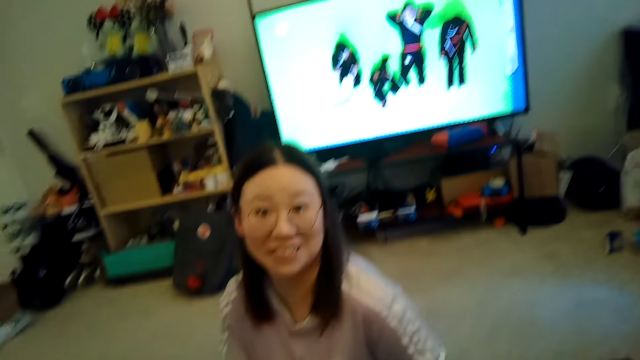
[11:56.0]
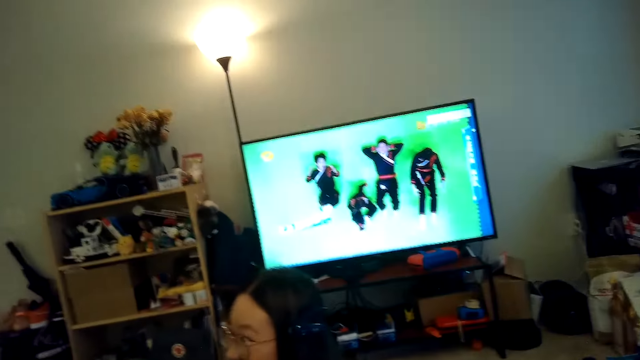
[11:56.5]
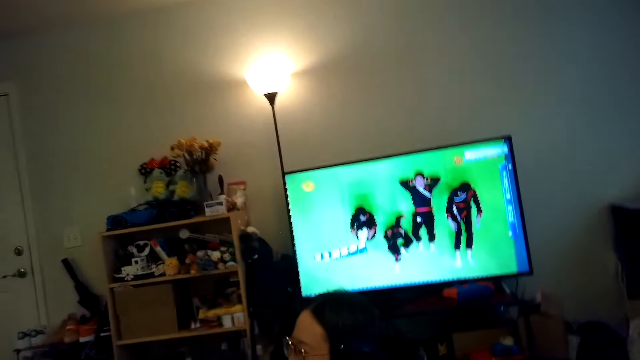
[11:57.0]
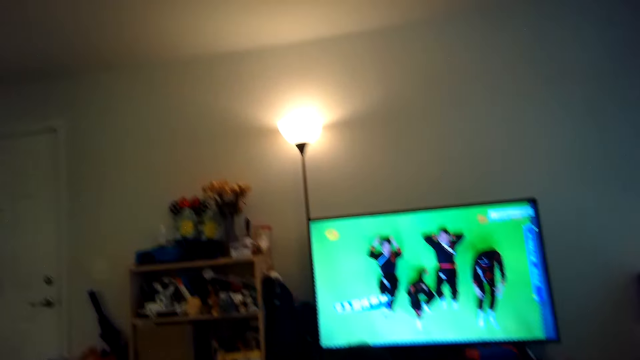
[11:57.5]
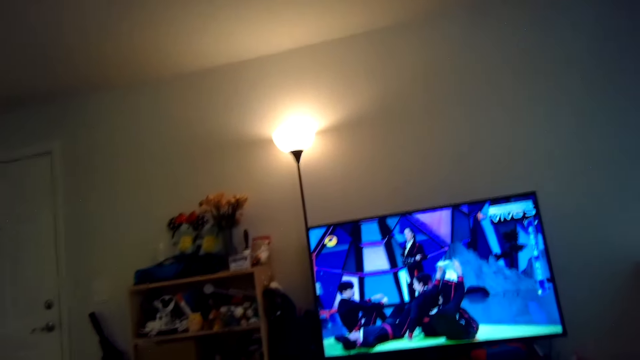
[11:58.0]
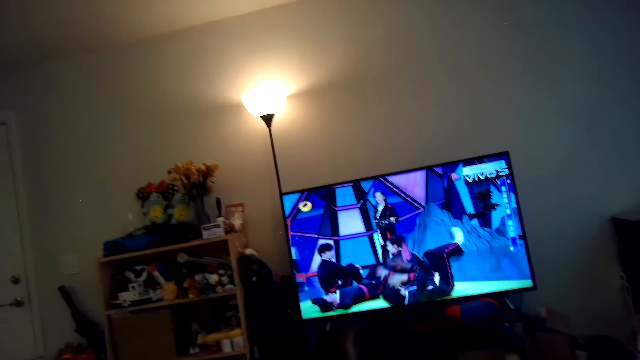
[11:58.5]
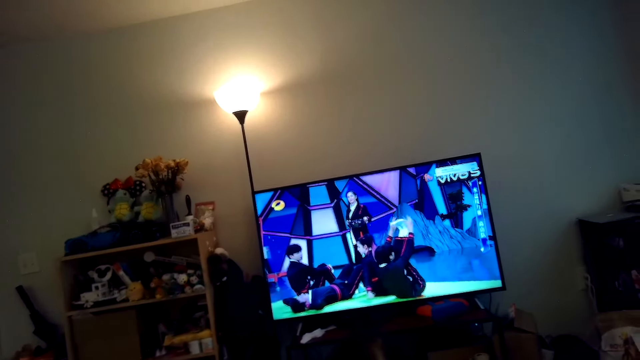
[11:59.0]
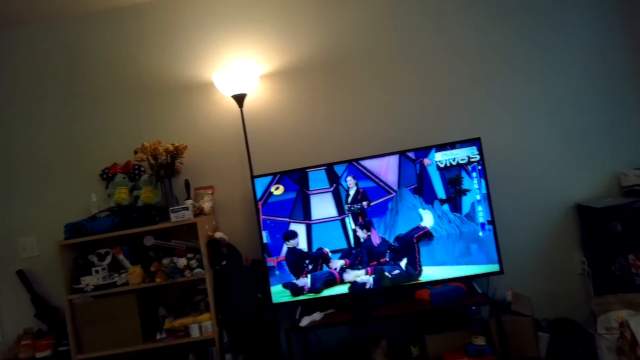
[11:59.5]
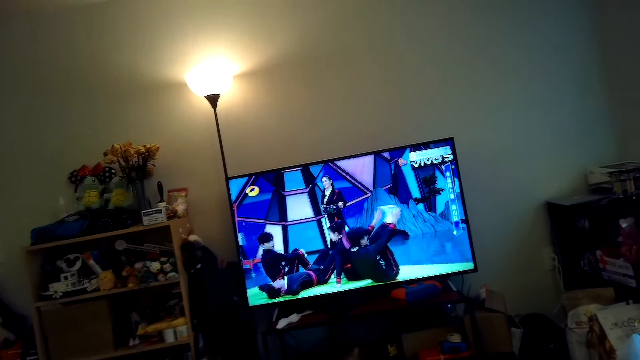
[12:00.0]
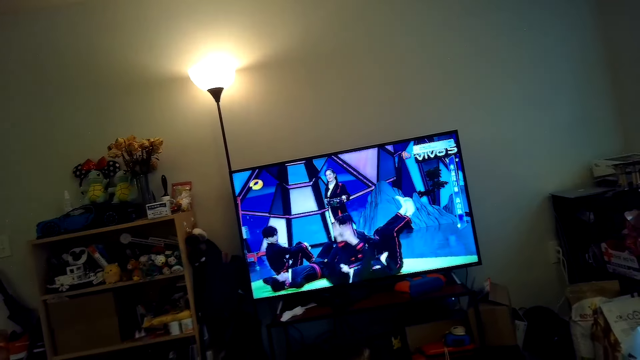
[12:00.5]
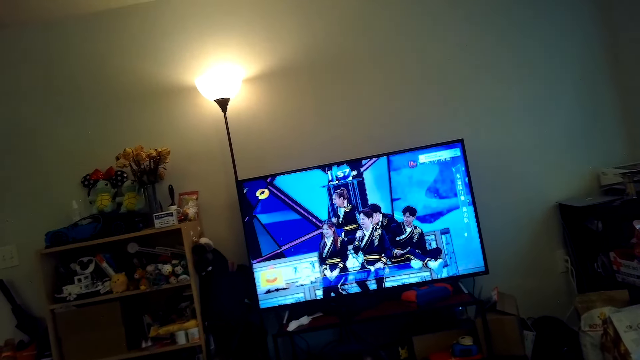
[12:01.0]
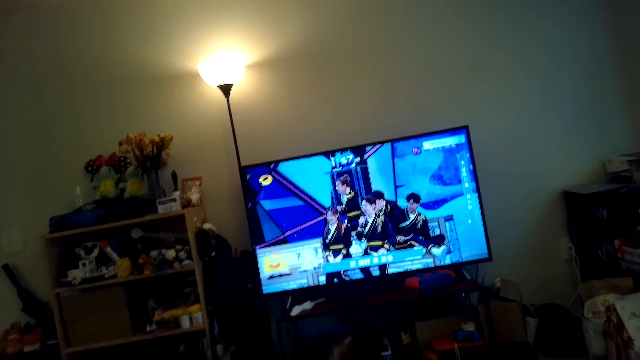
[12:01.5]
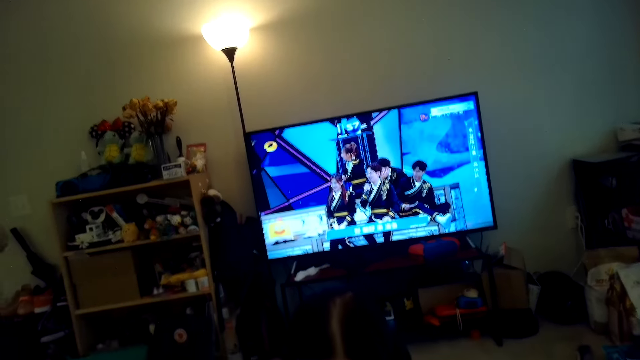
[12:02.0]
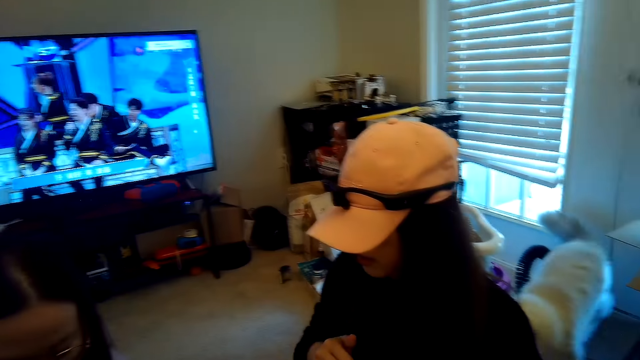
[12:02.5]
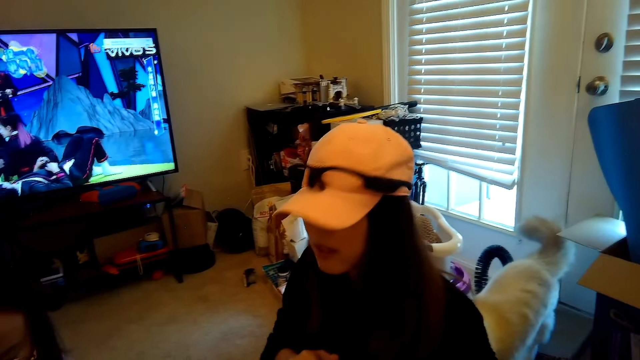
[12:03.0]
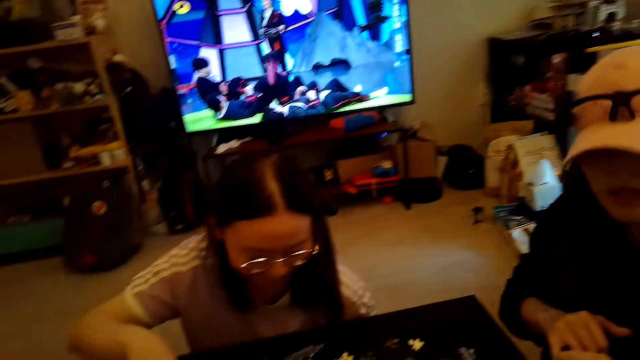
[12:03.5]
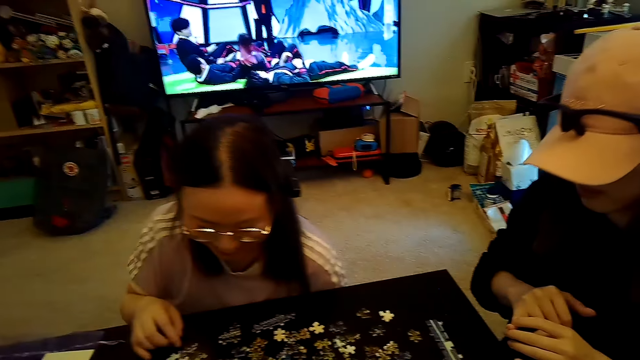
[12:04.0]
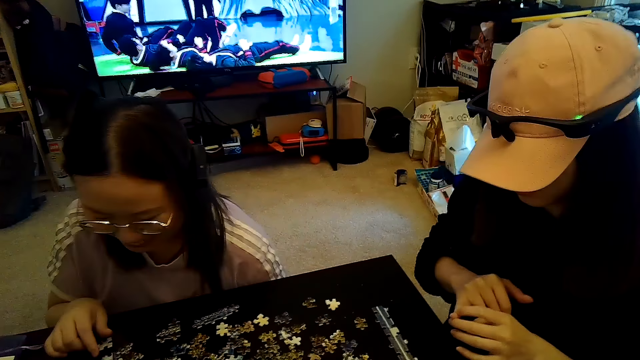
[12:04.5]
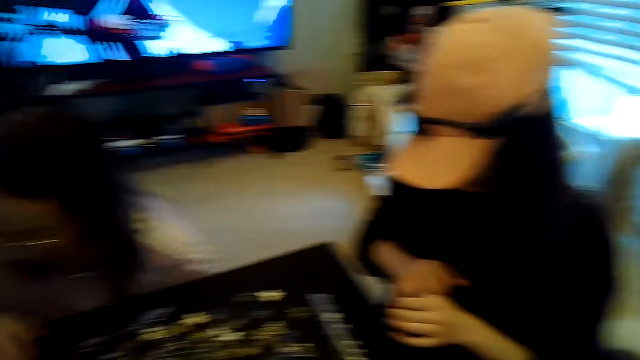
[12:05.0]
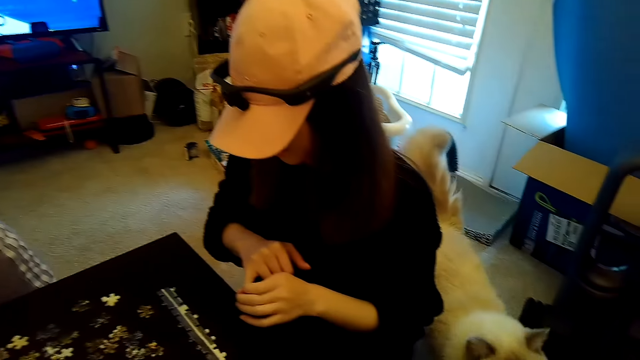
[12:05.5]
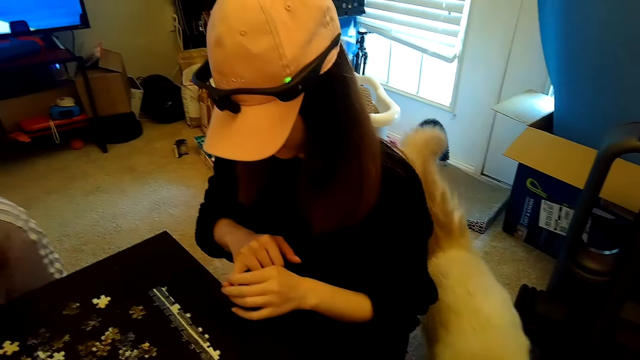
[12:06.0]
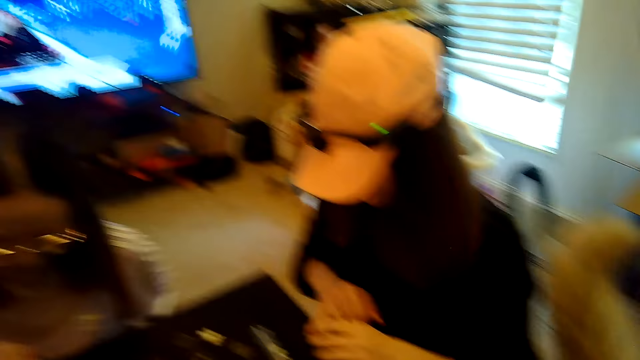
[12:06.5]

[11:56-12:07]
Someone talks with the camera wearer. The camera wearer watches television.

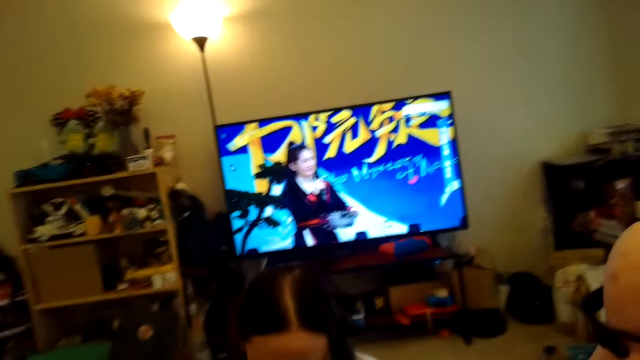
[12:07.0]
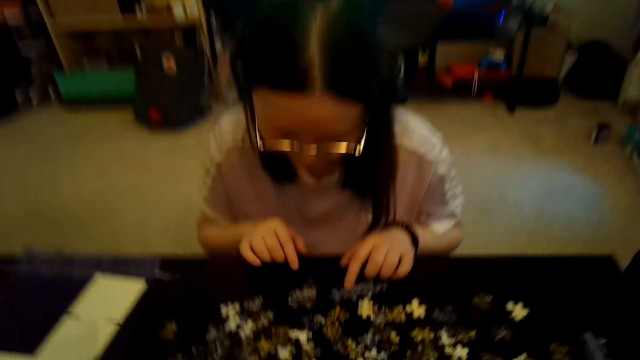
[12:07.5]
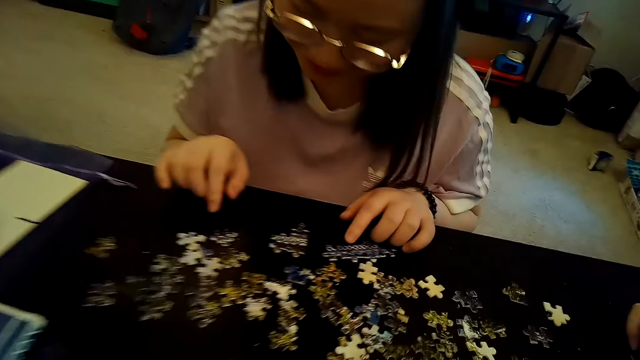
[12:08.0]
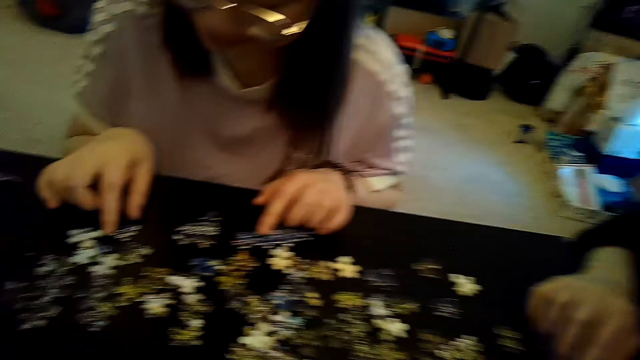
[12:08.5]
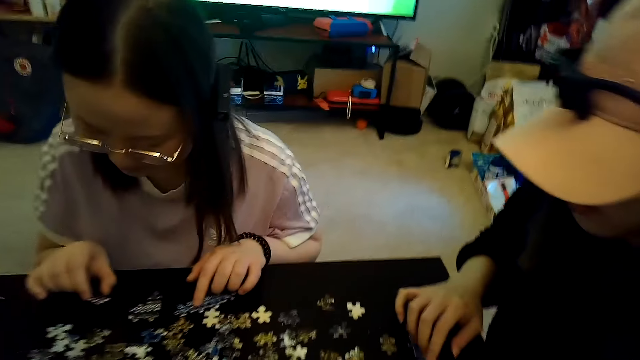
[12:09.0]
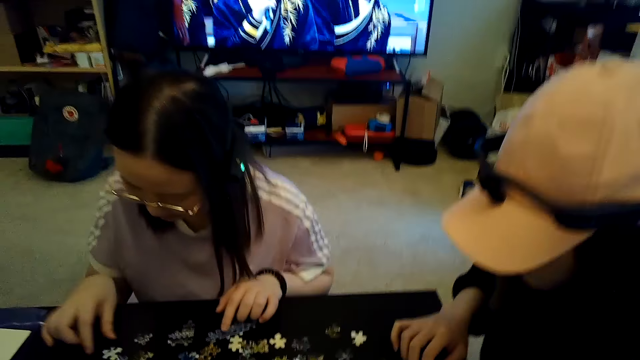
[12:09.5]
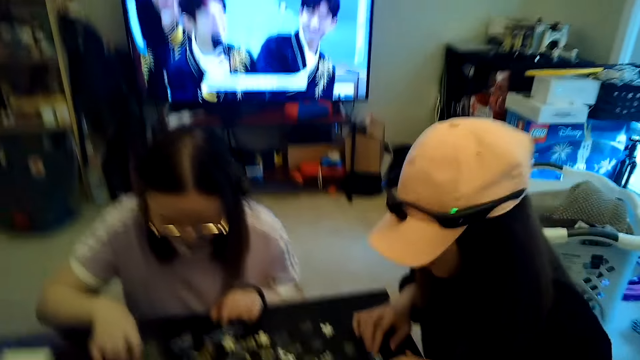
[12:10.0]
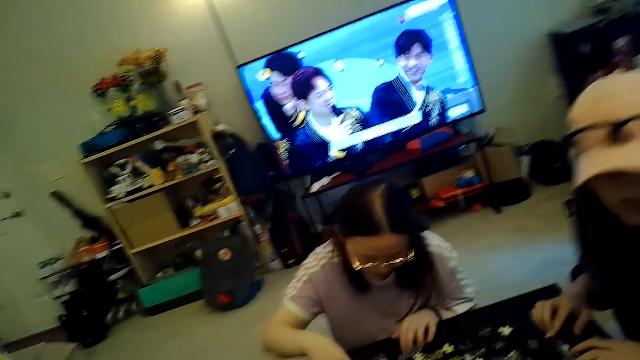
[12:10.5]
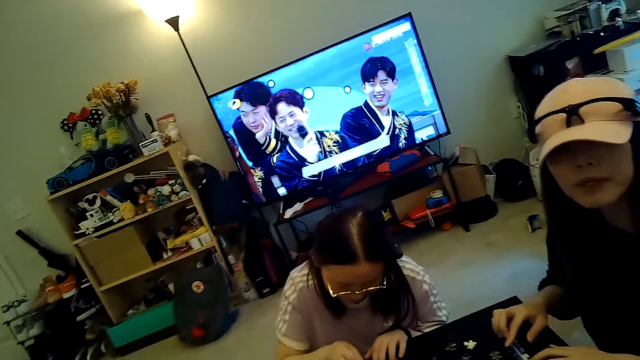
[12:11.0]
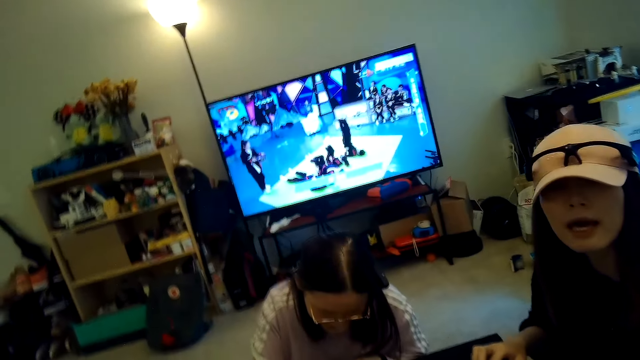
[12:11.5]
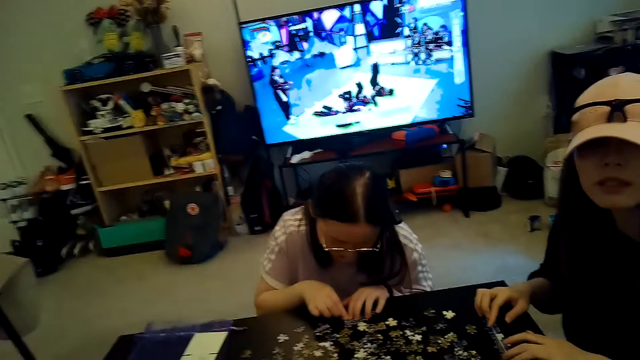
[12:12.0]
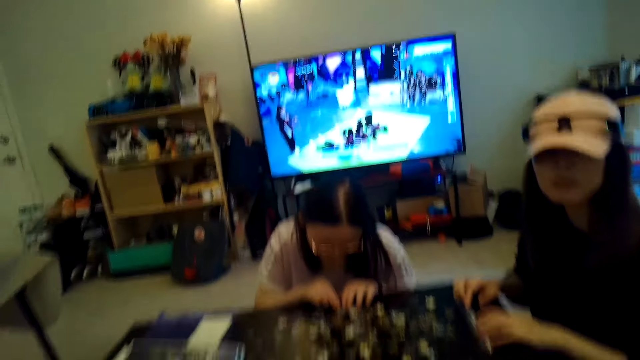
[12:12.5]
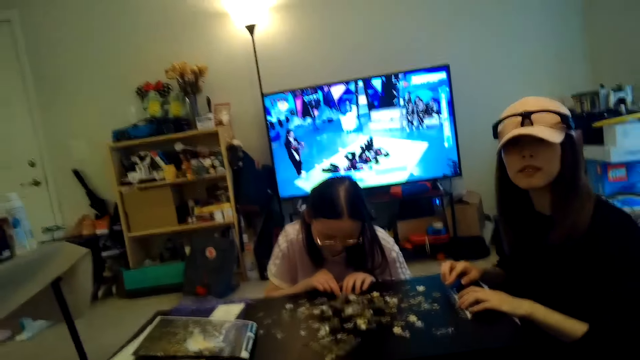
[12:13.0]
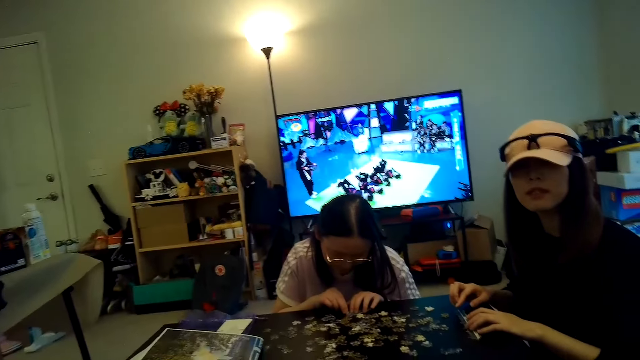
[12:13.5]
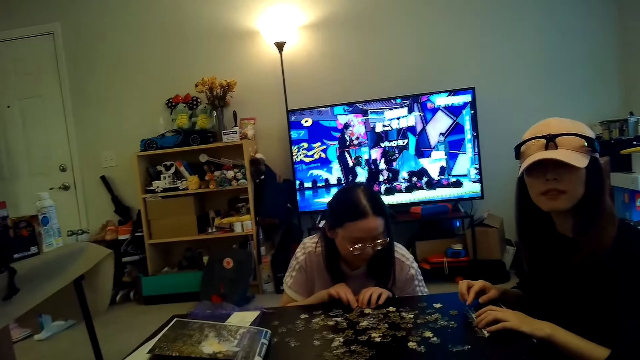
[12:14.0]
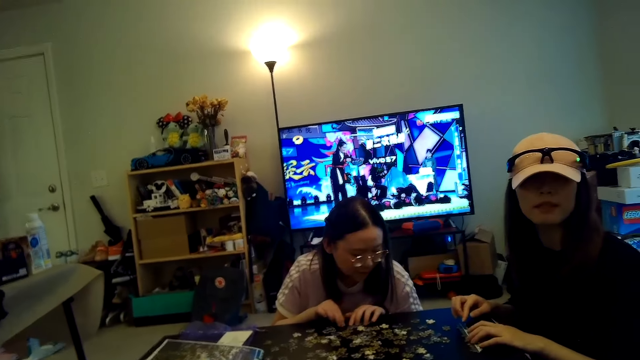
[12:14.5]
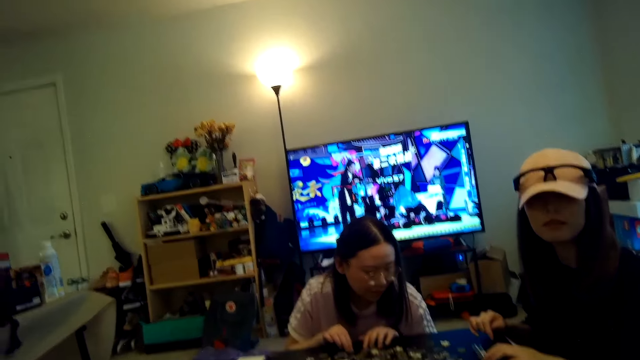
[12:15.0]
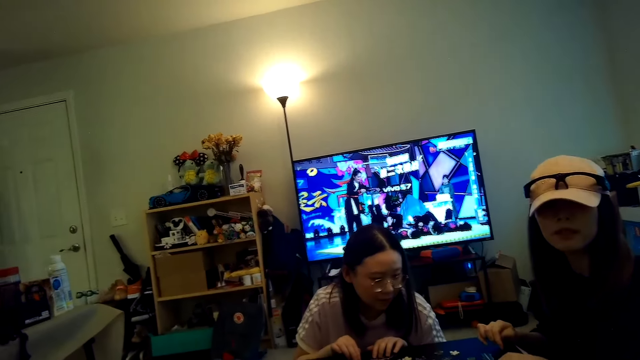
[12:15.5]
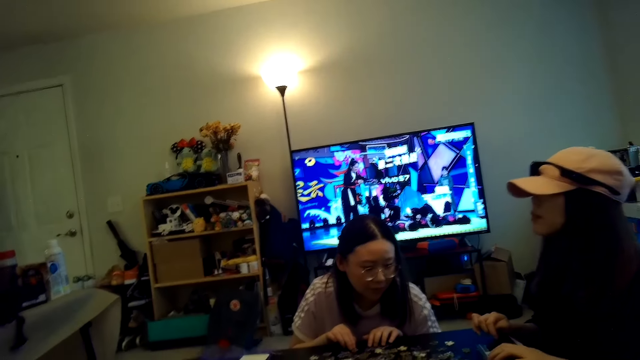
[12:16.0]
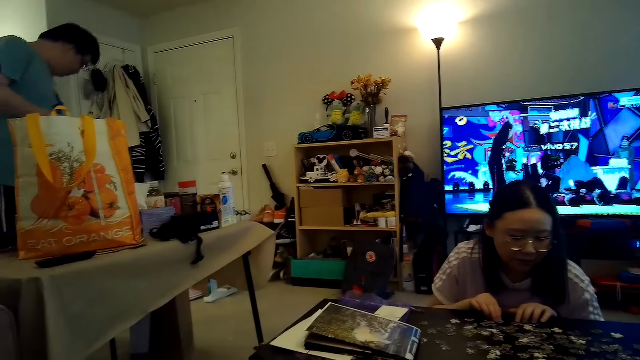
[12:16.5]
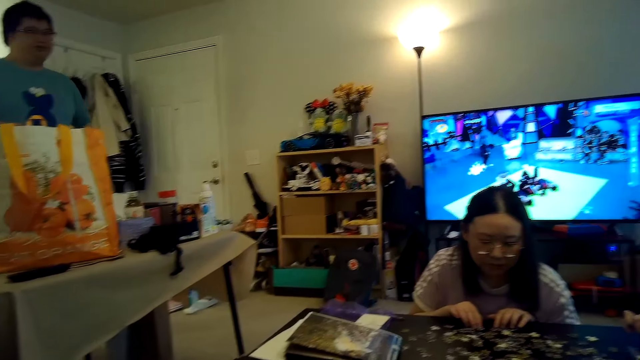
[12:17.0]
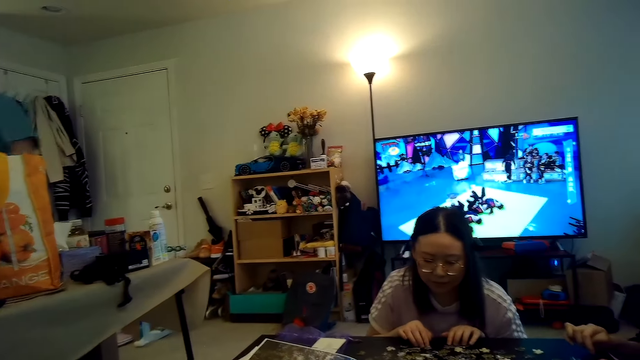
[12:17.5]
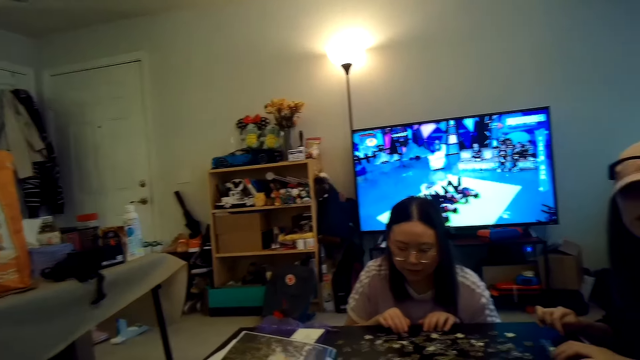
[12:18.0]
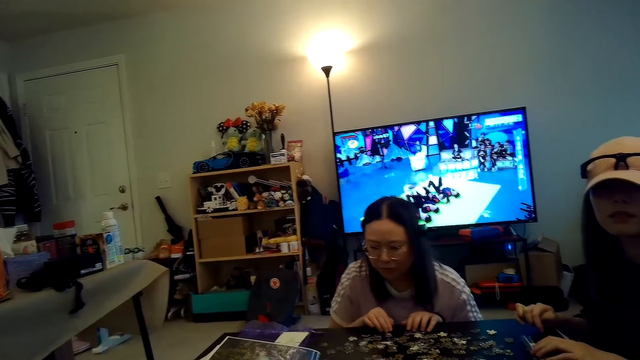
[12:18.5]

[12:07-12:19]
A woman arranges the puzzles on the table. Another woman arranges puzzles on the table.
